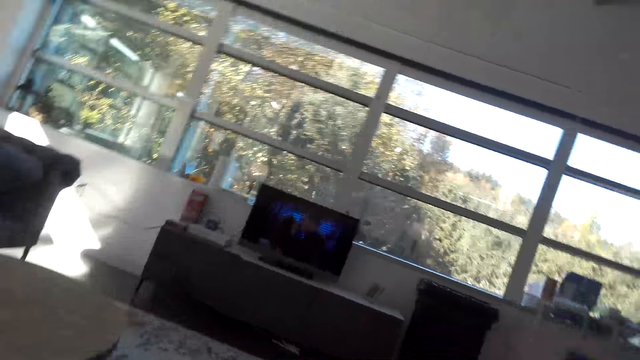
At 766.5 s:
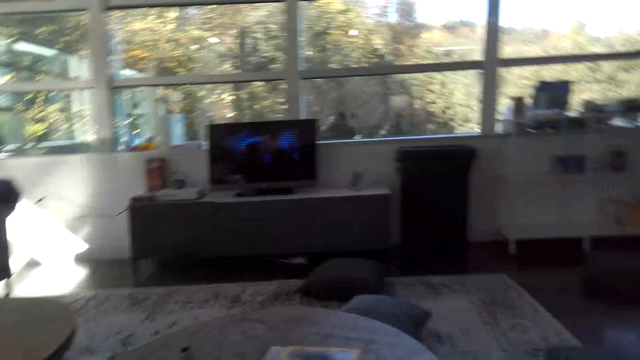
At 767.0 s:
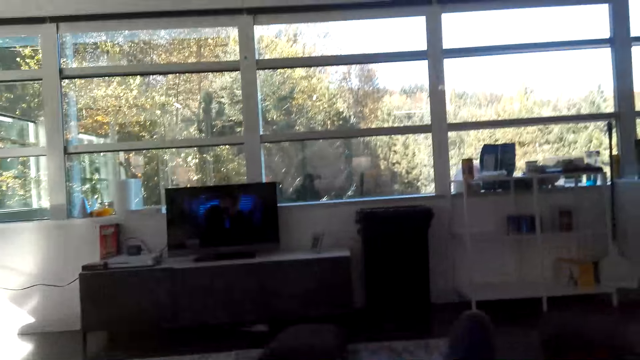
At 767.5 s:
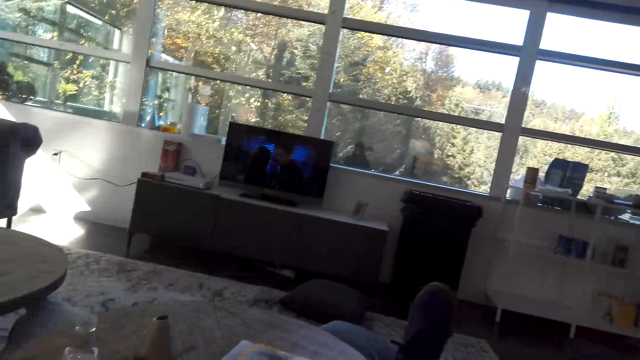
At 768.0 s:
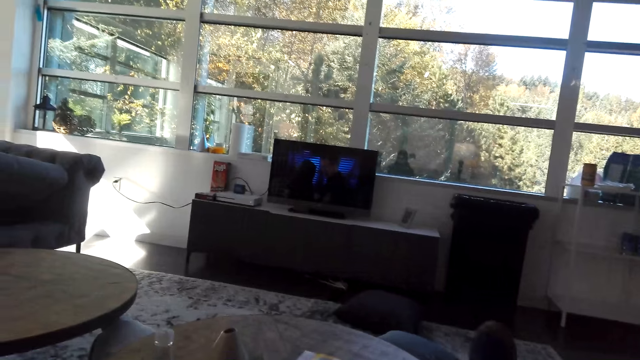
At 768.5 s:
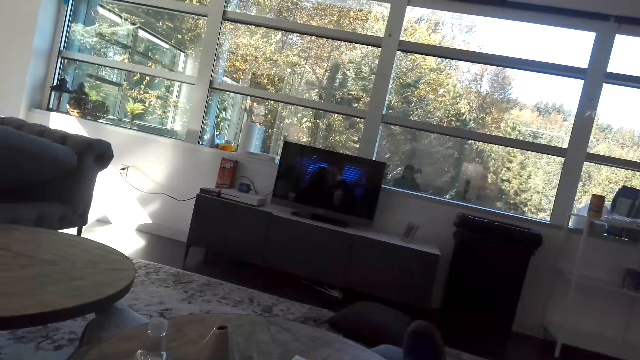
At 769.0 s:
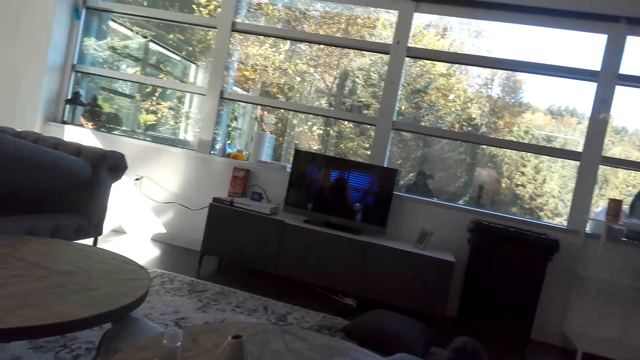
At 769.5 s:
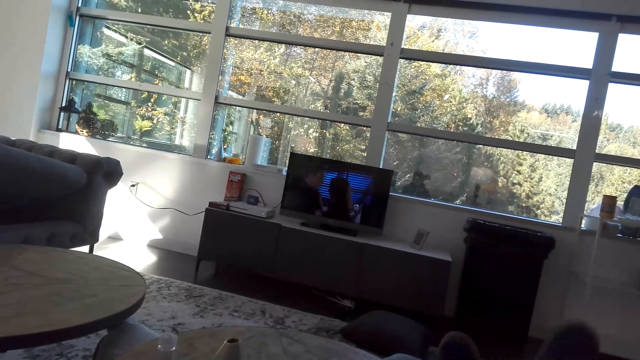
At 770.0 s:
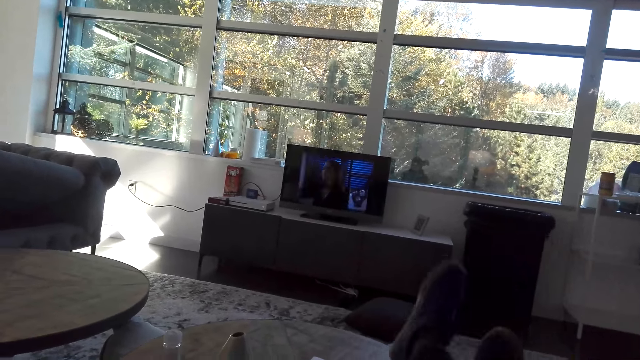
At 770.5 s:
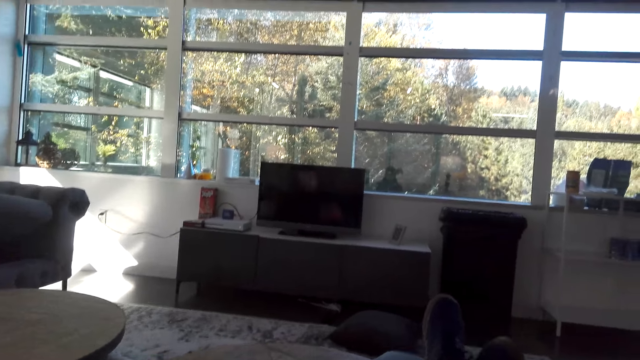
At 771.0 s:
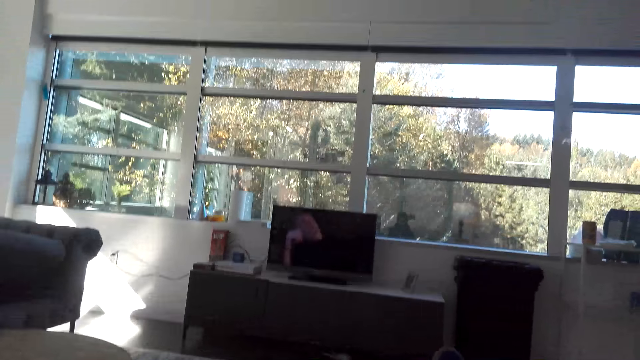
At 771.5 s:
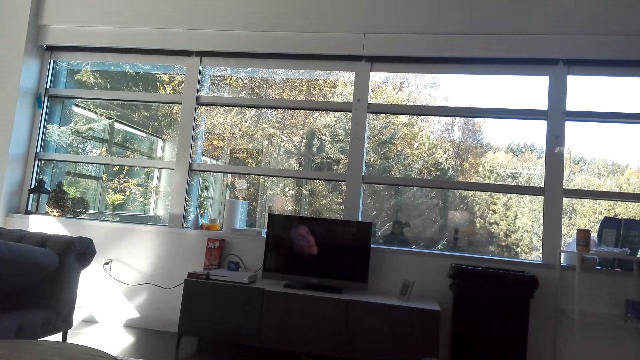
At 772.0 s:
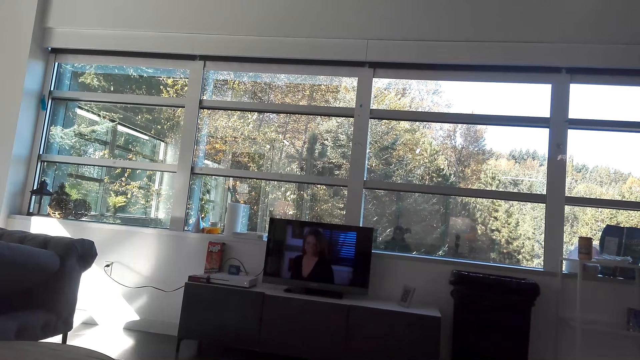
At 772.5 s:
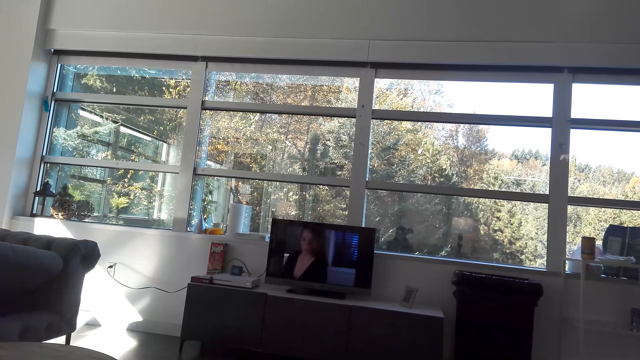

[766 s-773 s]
The camera wearer rests the legs on the table.

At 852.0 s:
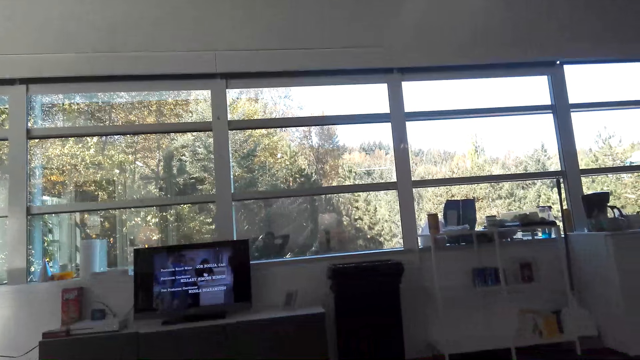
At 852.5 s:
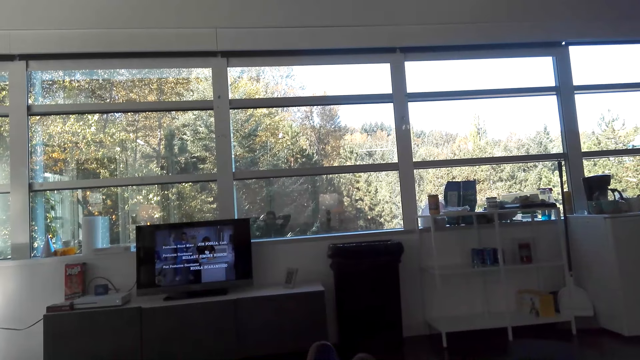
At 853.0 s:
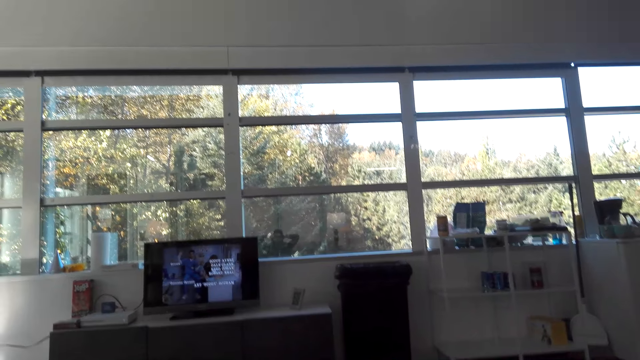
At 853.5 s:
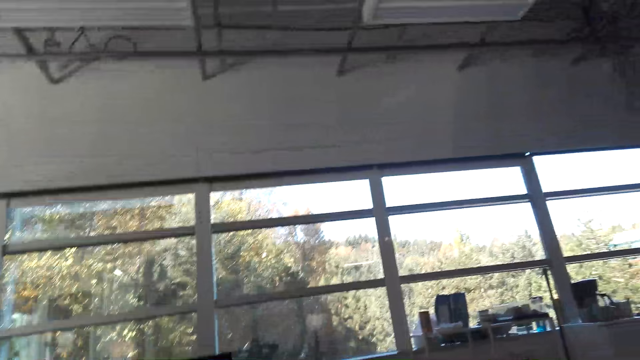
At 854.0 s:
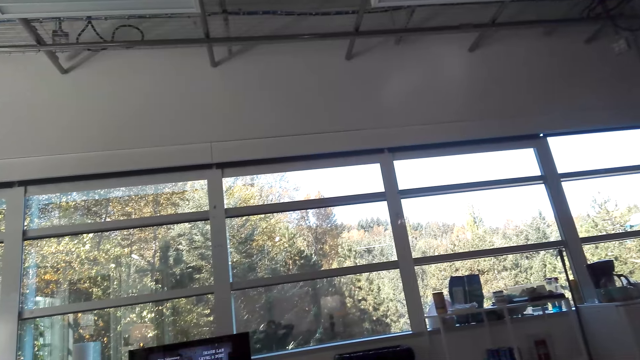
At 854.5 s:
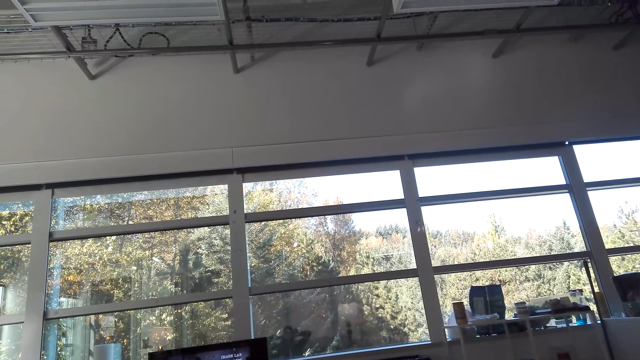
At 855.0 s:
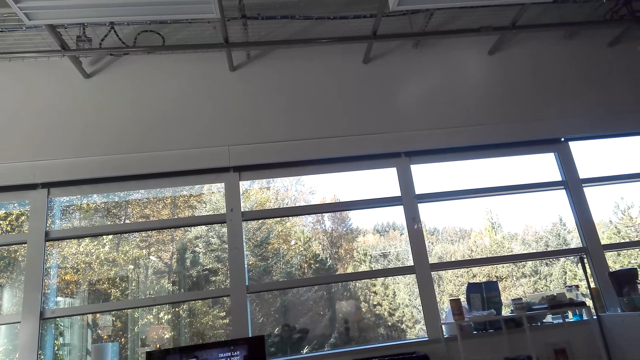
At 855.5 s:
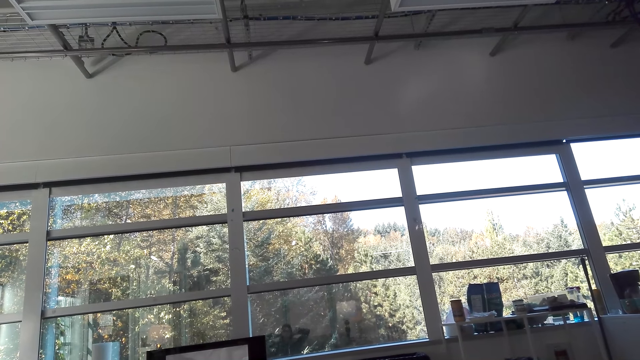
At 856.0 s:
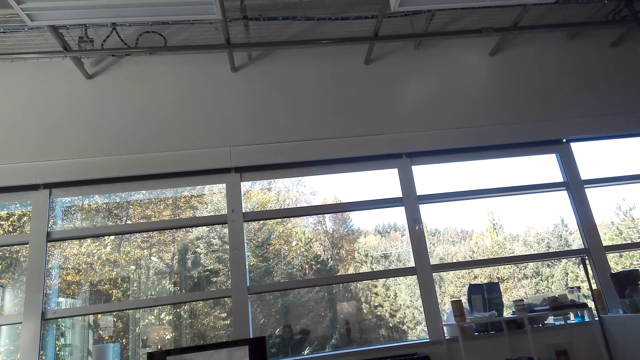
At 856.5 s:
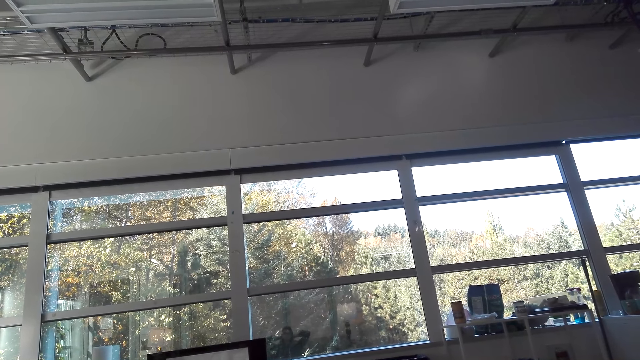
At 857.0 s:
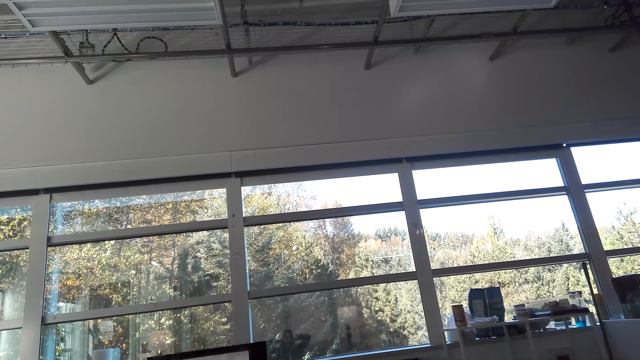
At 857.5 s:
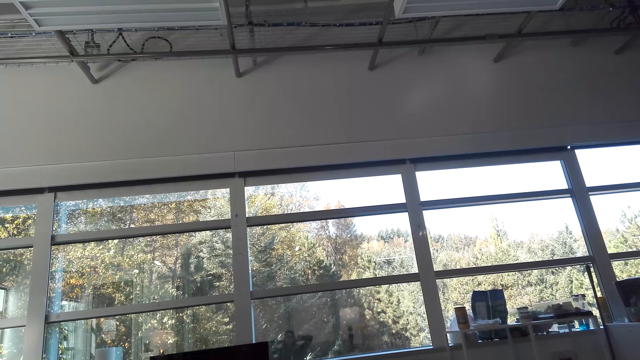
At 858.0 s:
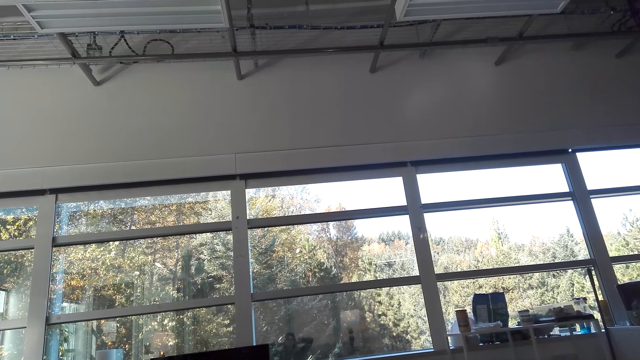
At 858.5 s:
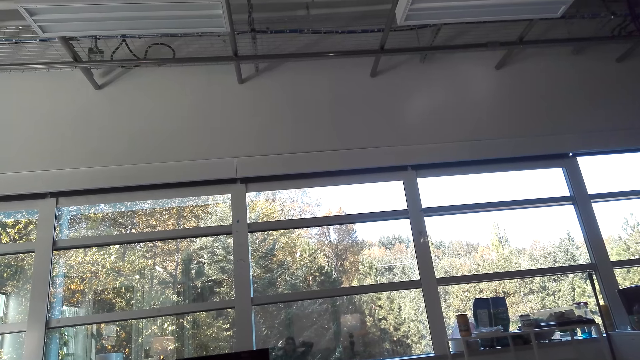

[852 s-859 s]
The camera wearer looks around.

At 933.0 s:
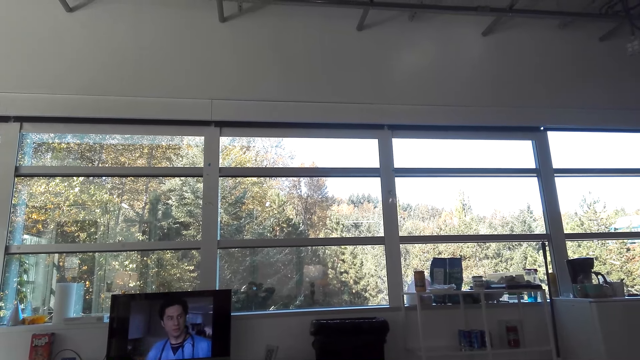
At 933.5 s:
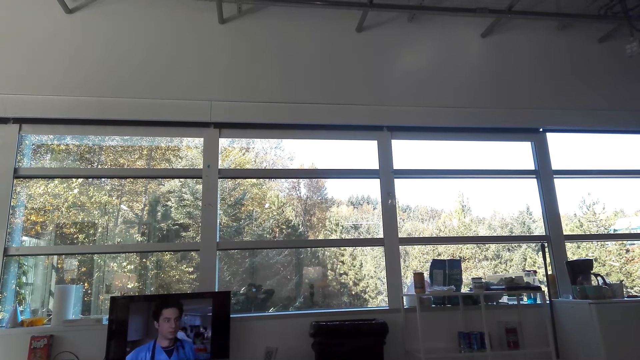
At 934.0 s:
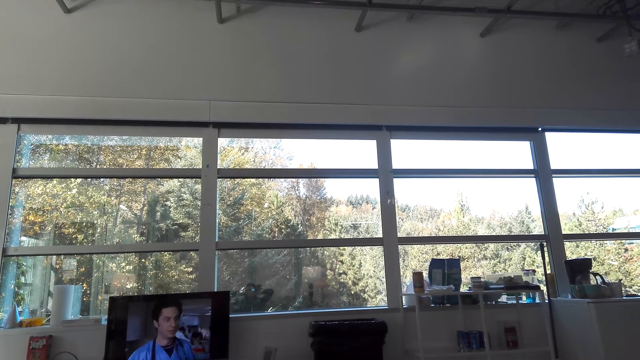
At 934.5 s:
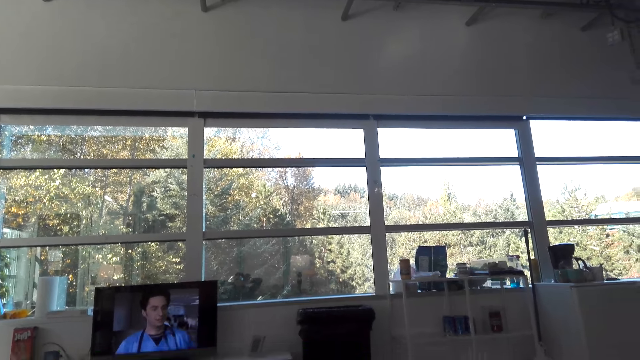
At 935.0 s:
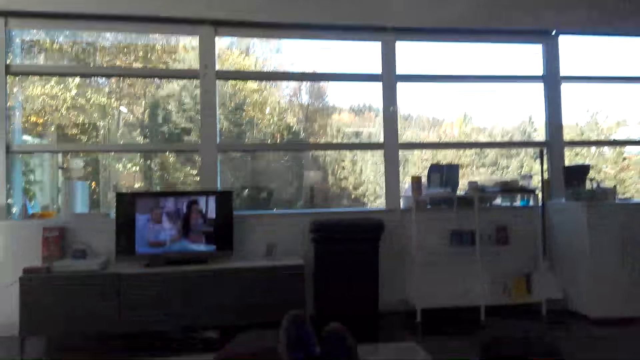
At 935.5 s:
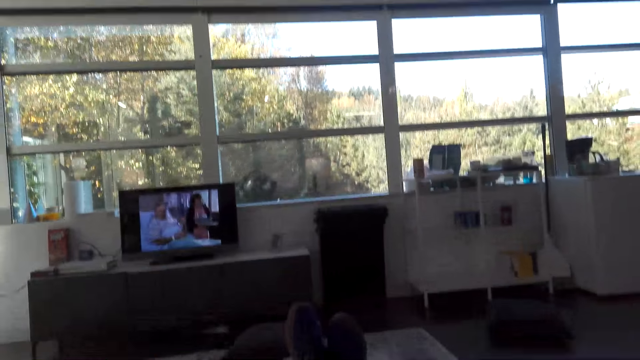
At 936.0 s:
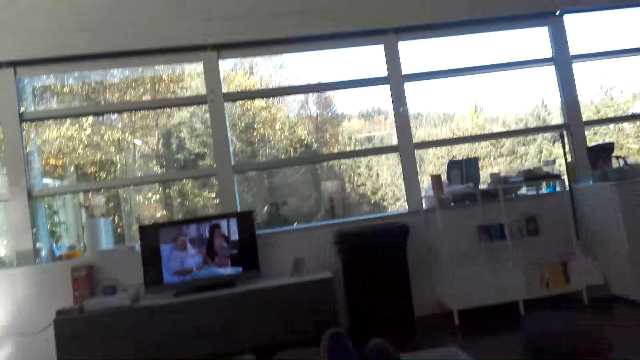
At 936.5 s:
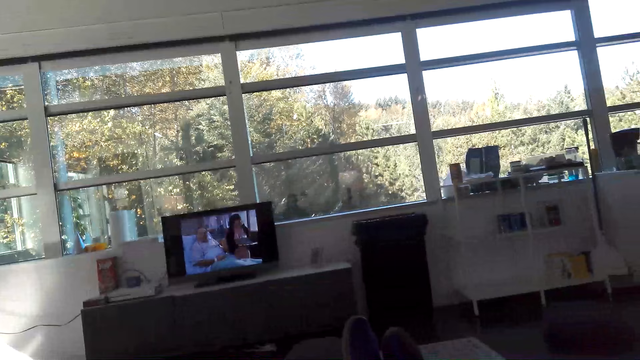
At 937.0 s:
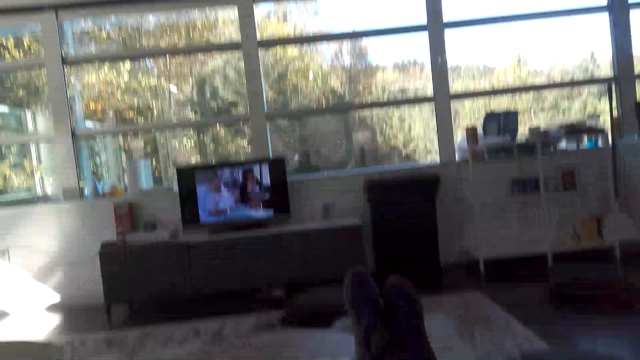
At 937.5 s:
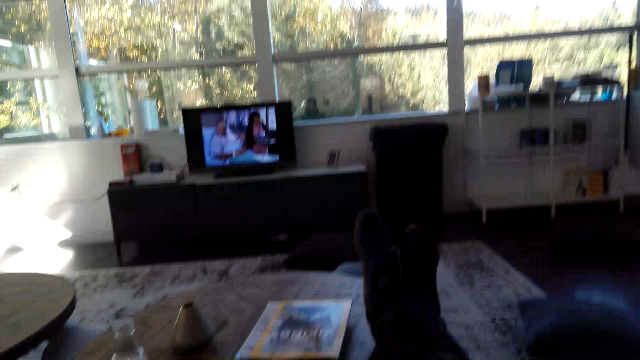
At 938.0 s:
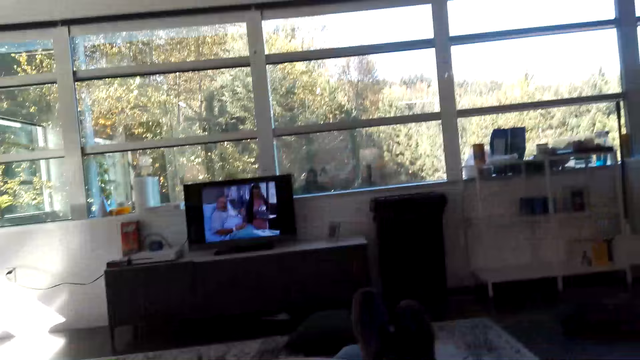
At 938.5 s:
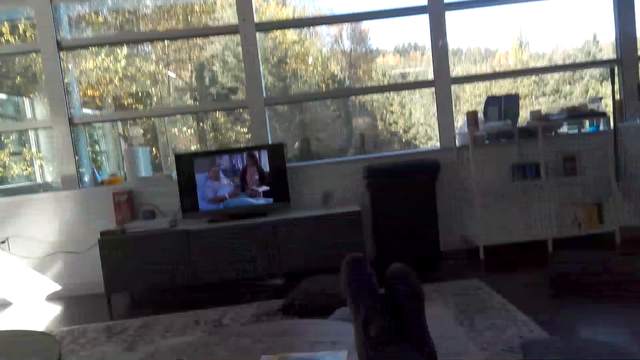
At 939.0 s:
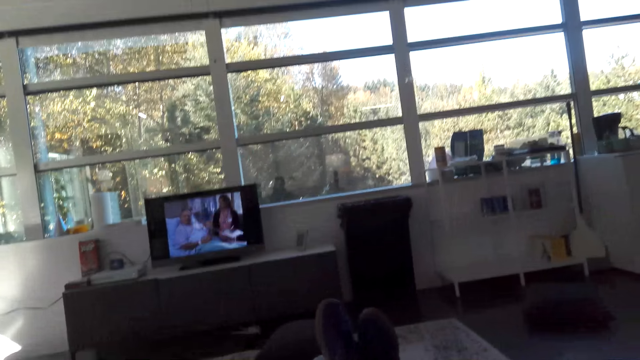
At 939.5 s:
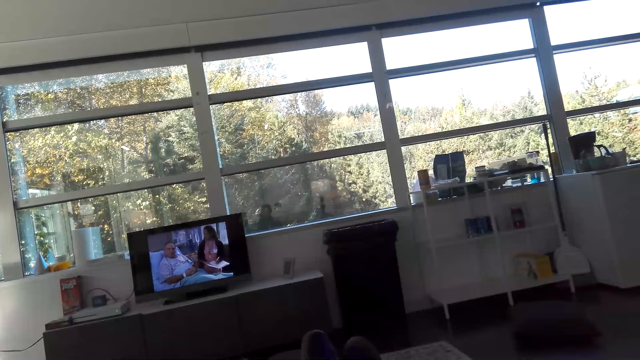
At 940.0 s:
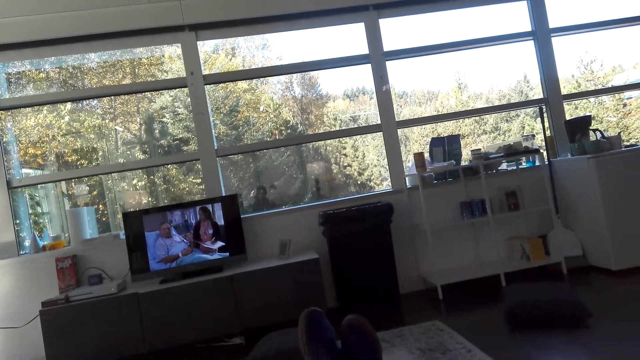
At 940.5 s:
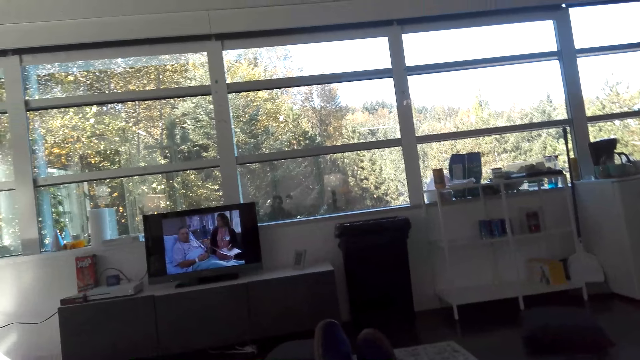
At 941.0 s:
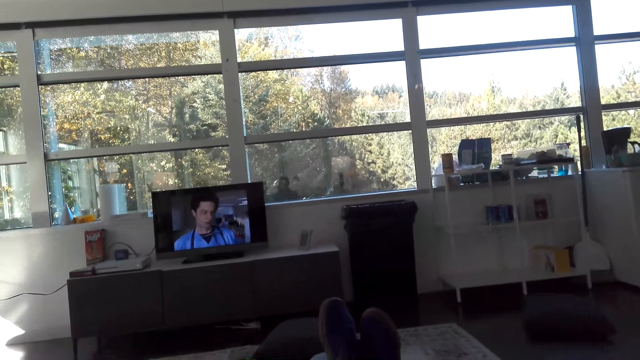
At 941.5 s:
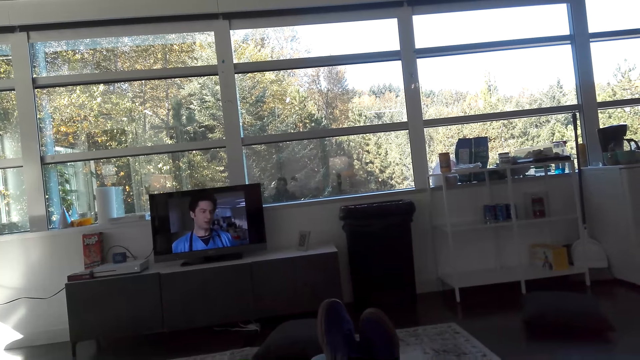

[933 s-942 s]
The camera wearer watches a video on the television. They adjust on the couch.
